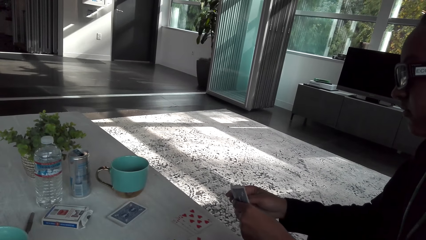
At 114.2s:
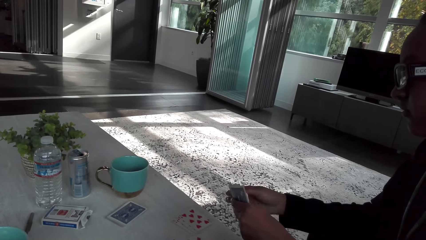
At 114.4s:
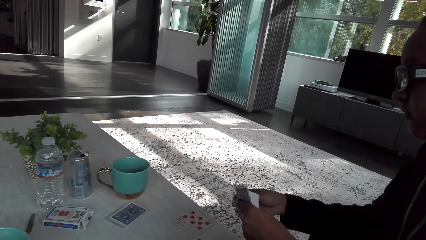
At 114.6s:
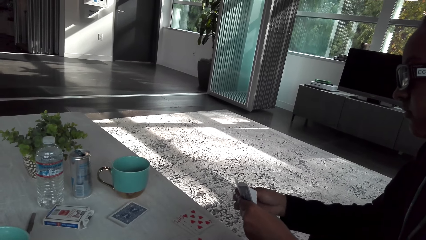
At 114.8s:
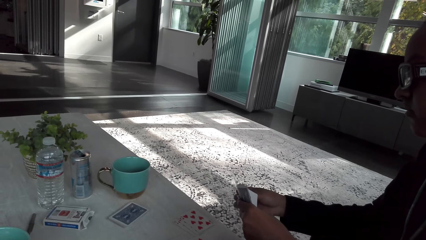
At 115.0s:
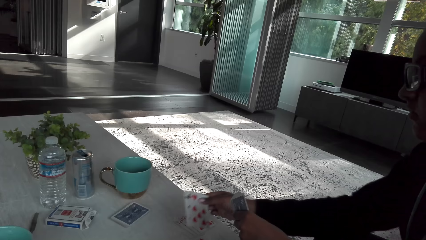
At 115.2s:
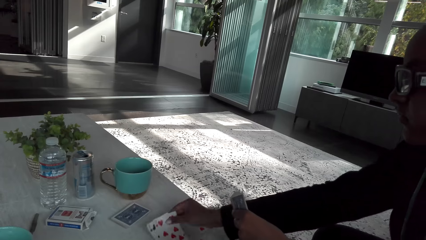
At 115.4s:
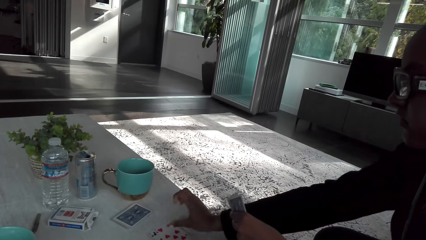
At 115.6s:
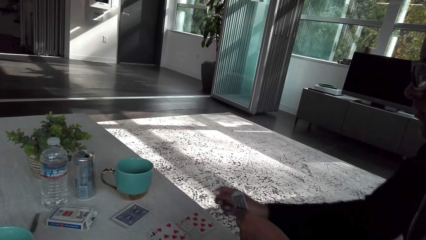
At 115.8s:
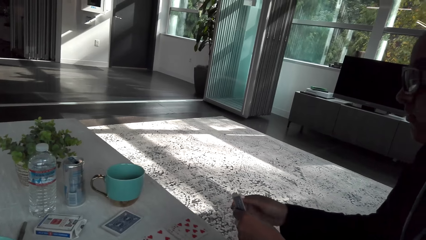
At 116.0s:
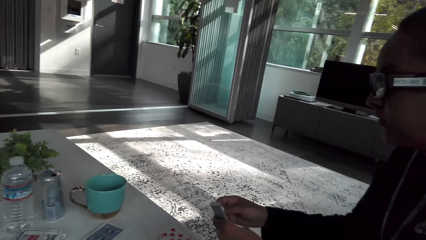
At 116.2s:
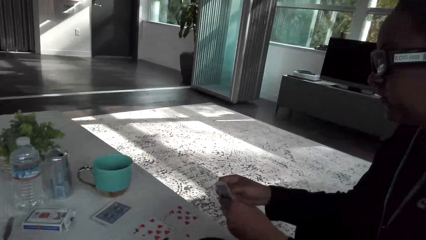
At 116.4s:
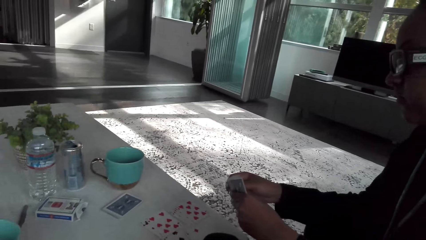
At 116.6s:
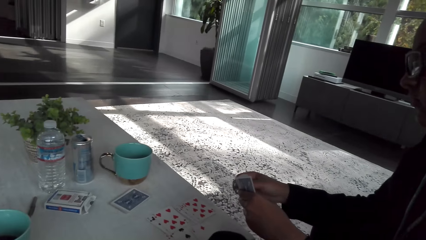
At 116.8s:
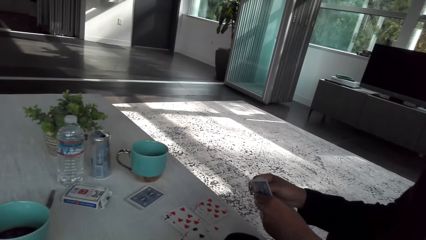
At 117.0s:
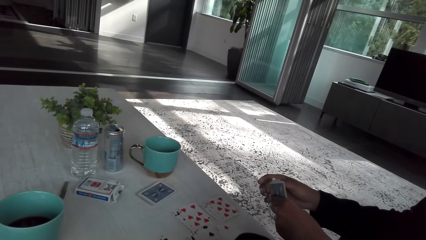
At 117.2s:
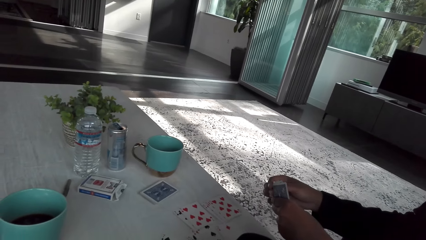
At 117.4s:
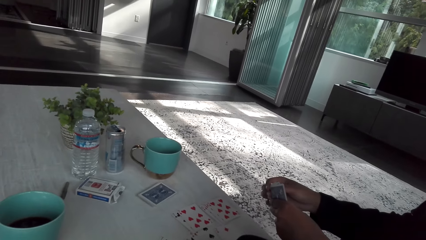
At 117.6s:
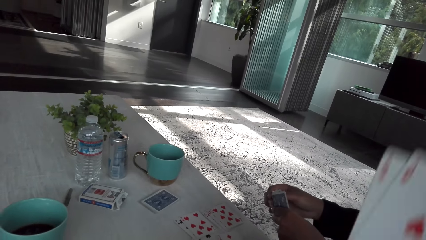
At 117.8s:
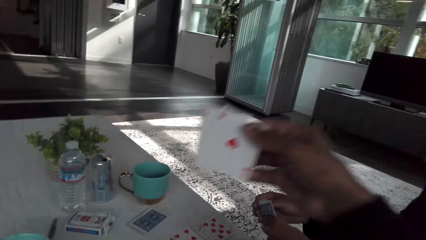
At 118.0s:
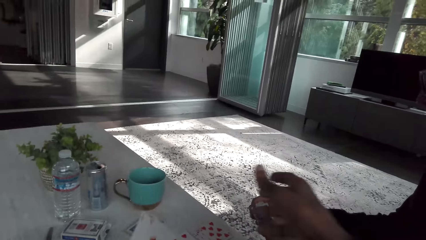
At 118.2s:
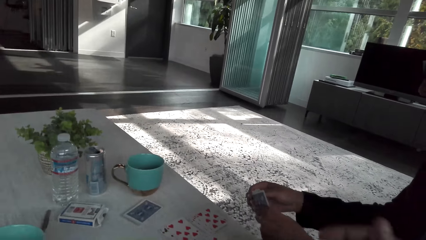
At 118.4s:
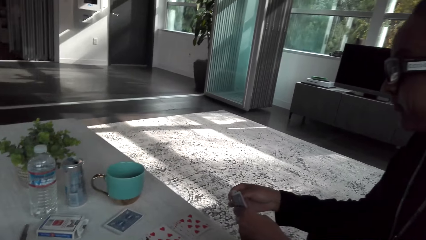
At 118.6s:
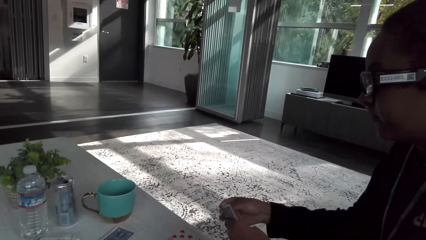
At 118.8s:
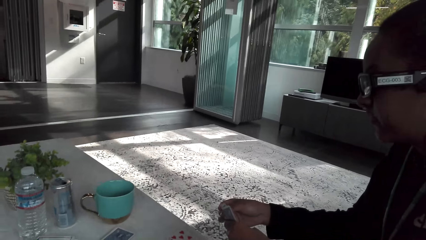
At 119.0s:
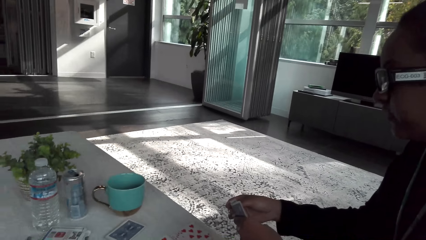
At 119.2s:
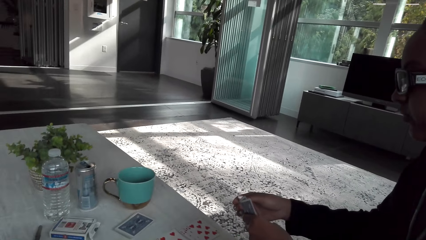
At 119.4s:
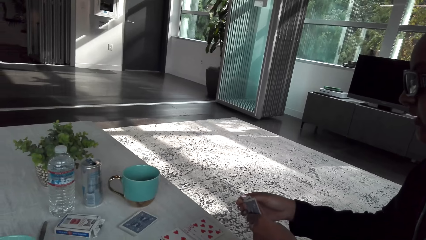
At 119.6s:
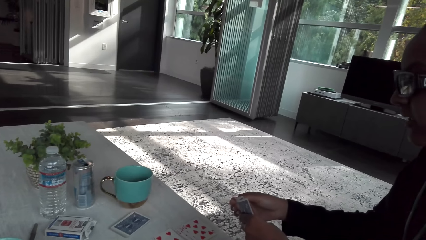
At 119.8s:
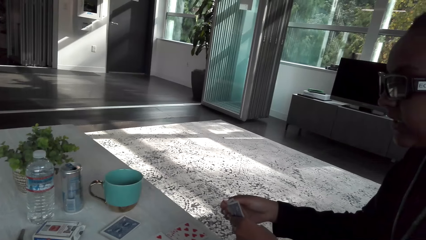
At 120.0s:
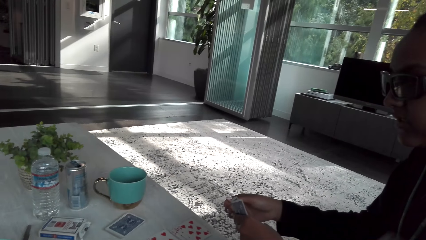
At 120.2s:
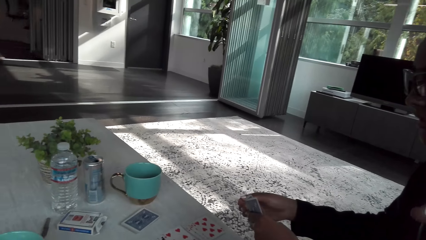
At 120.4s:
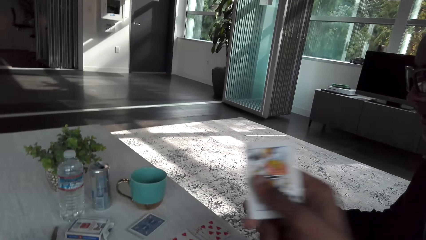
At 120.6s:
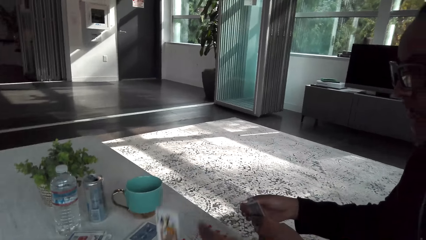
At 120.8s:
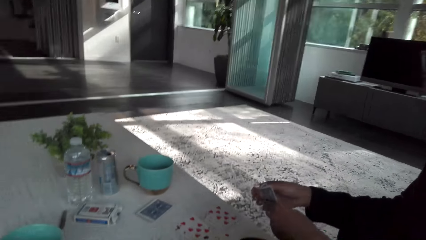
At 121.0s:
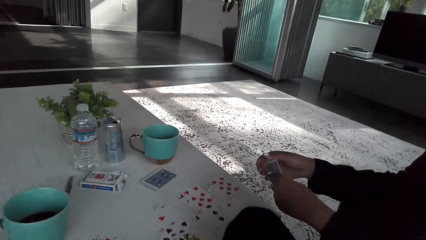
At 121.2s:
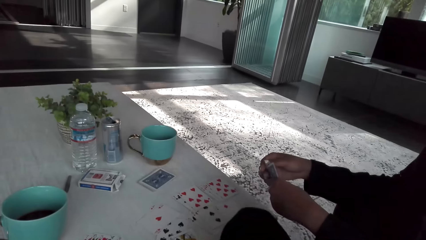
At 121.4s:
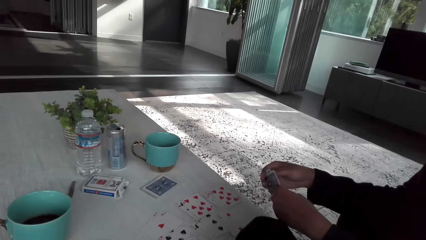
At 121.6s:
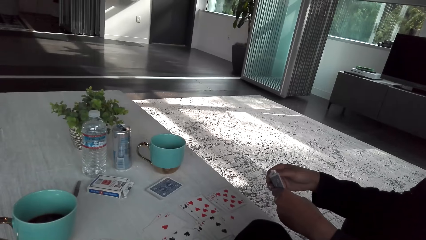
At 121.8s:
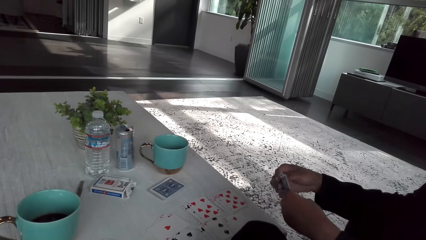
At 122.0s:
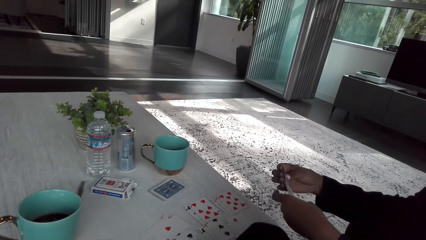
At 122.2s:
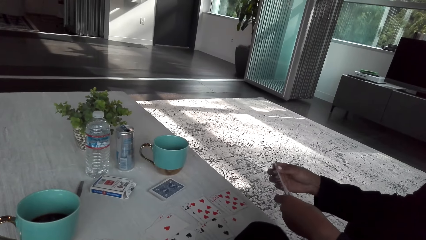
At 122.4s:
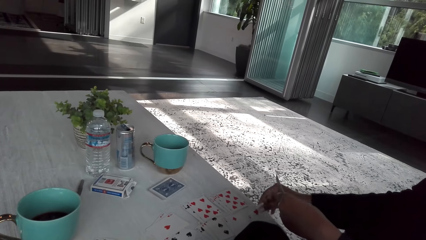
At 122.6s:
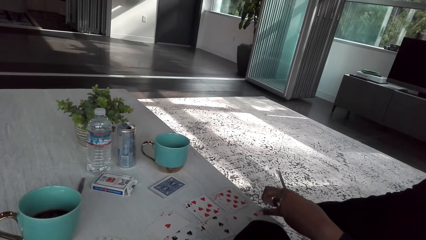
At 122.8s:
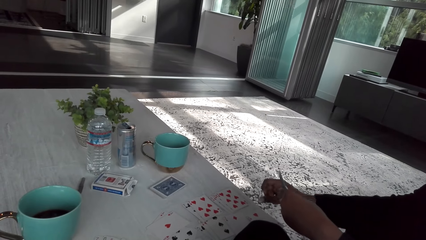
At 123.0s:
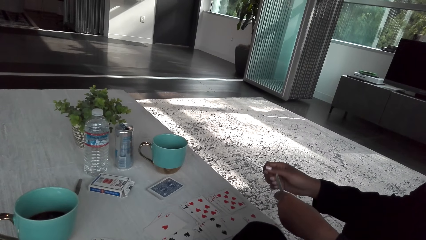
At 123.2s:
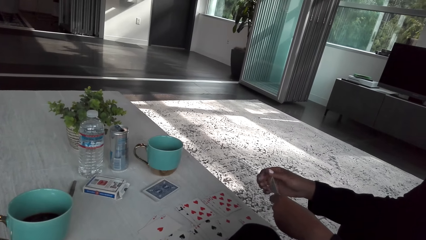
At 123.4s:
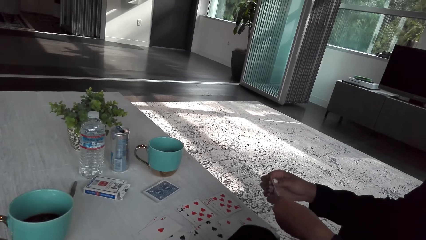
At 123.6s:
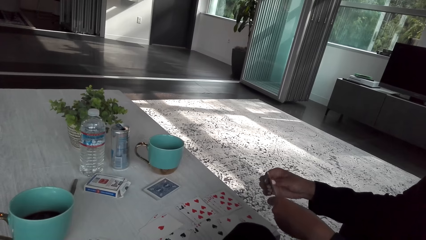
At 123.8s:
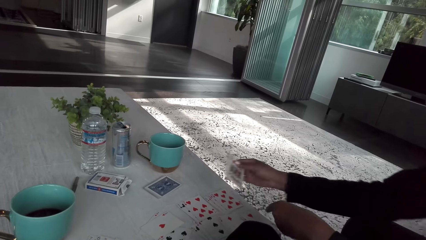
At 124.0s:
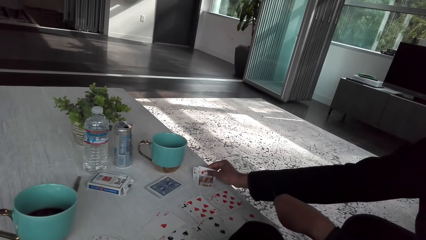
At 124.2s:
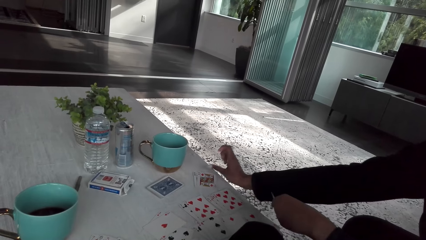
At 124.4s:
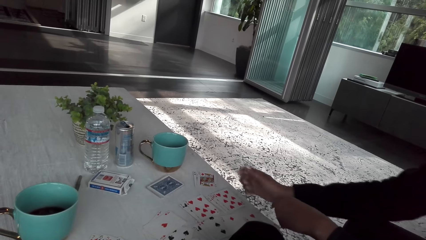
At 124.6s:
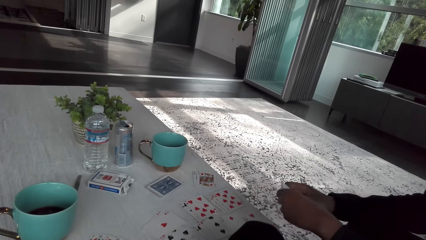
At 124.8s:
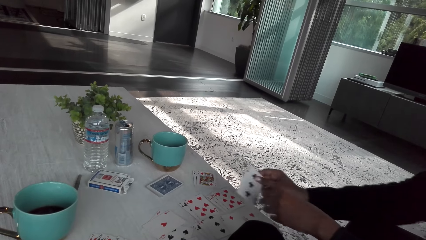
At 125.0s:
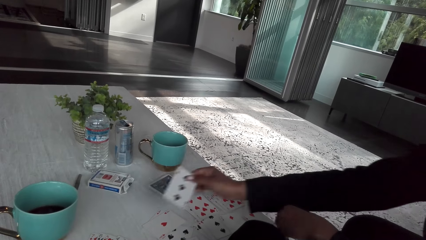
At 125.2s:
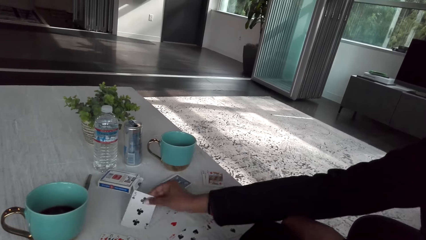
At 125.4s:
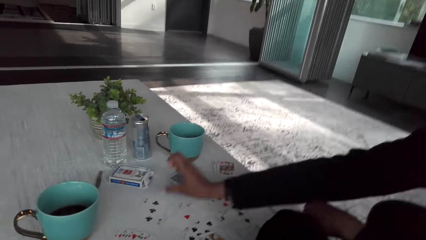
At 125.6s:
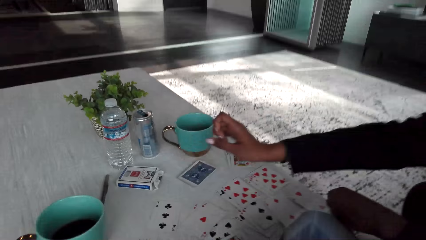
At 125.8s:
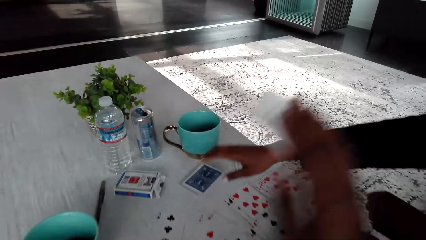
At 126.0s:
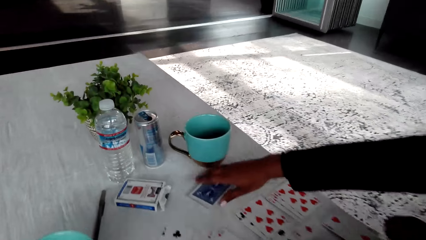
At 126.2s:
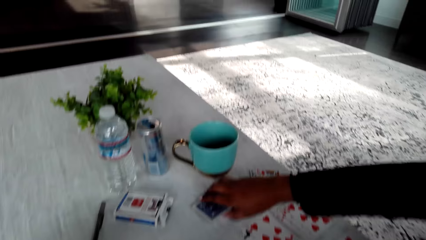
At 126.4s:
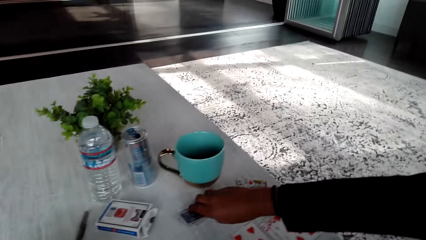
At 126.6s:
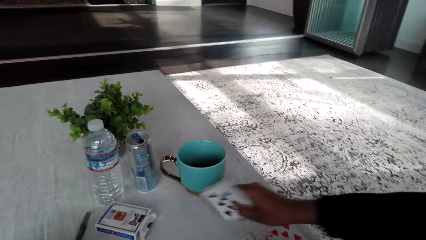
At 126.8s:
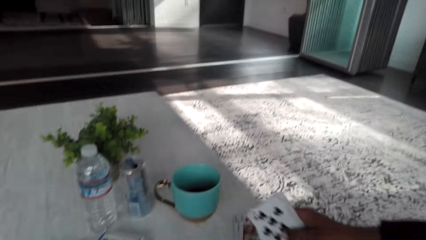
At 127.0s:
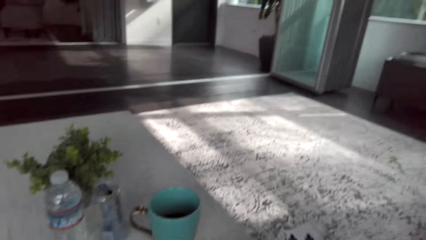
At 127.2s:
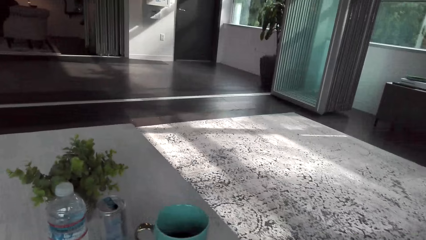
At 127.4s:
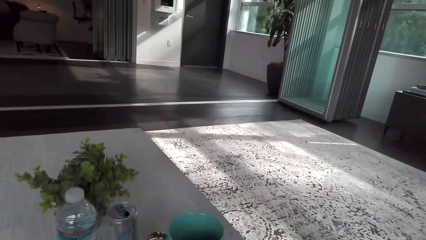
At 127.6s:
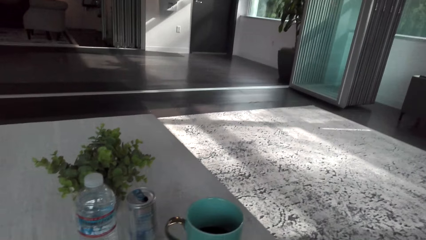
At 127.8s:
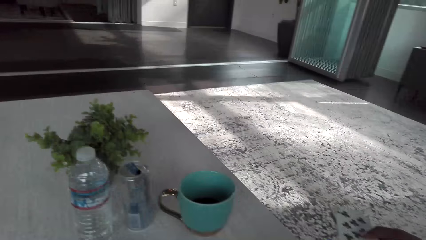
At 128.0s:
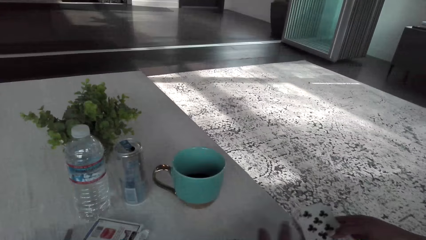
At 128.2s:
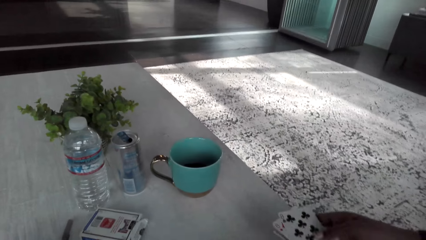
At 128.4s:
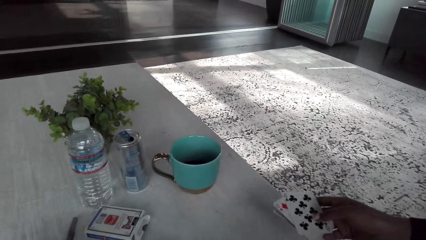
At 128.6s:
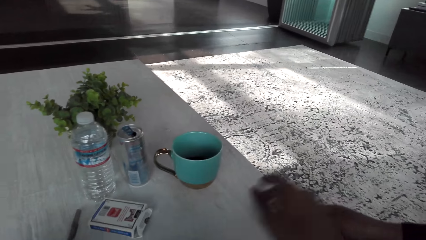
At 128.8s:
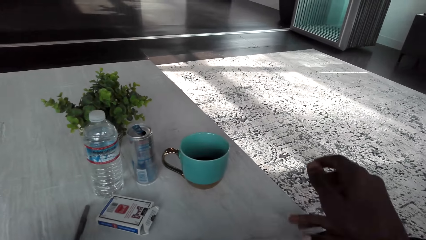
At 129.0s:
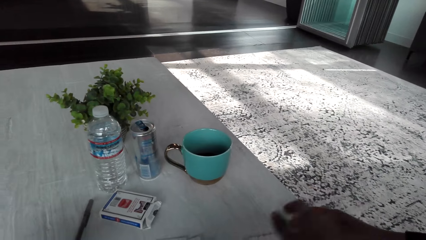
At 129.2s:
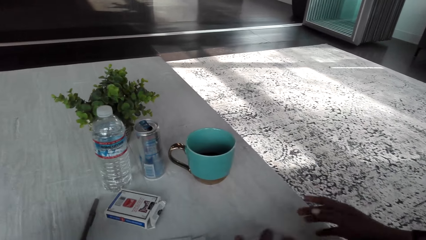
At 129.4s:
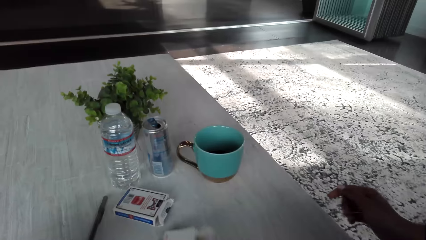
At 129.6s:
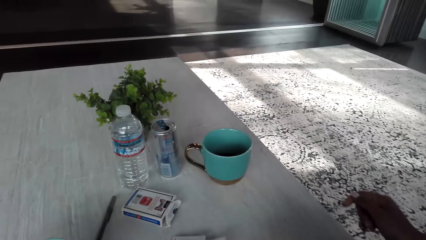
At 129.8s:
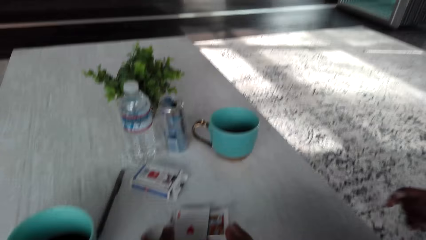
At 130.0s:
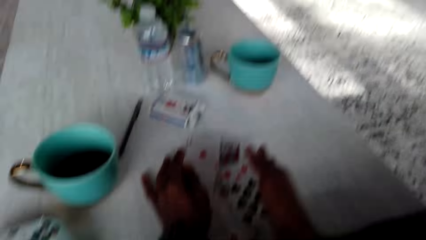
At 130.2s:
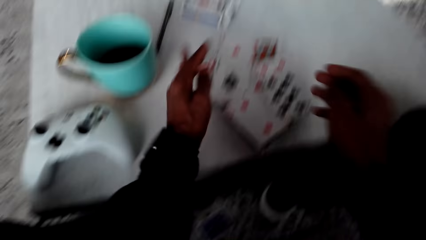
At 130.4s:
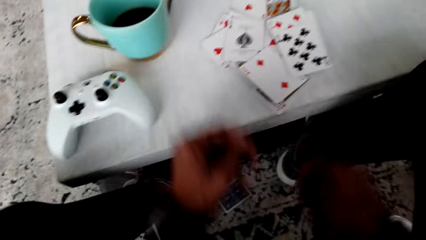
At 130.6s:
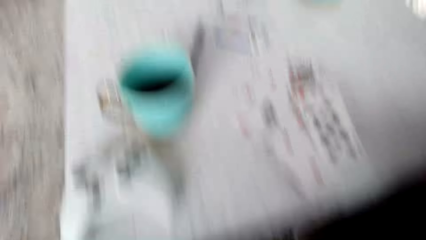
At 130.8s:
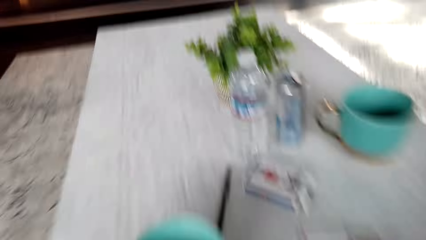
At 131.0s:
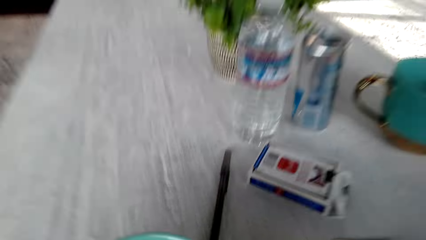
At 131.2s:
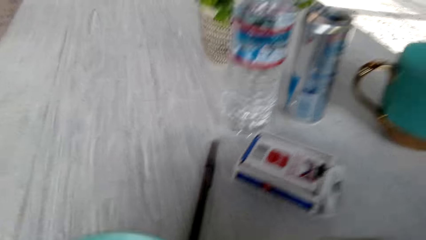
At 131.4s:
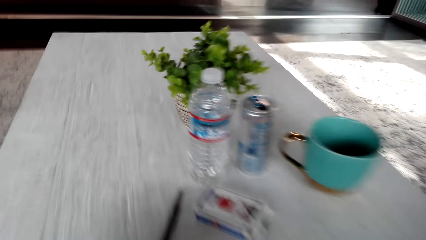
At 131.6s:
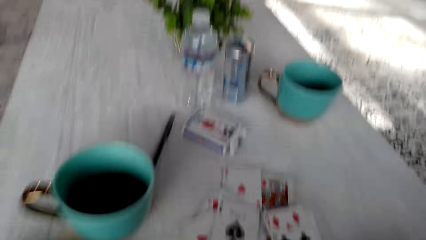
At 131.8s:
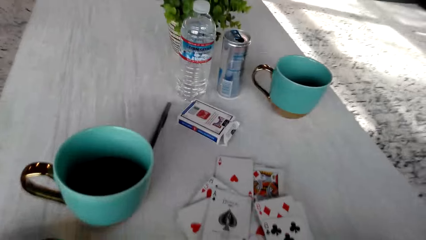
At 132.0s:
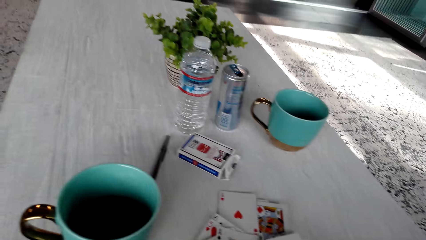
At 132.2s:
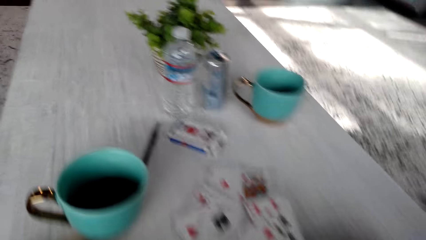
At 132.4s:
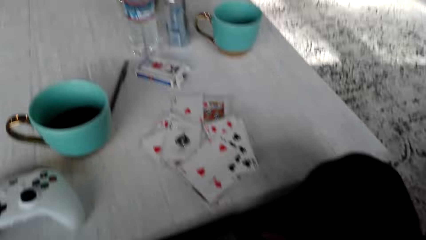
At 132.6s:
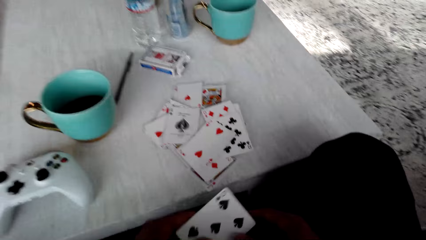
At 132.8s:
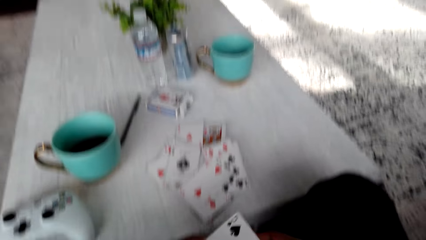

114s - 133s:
The camera wearer puts cards on the table. A woman puts cards on the table. The camera wearer puts a card on the table. The camera wearer and the woman play cards. The woman picks cards on the table. The camera wearer picks all the cards.
